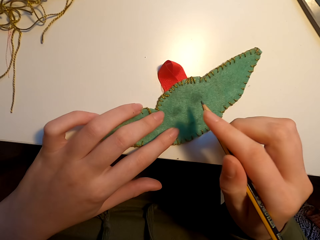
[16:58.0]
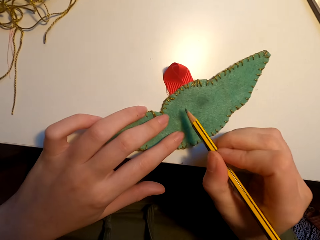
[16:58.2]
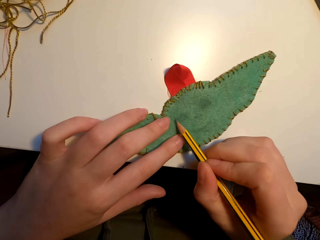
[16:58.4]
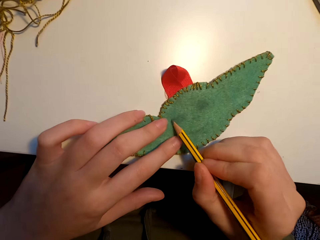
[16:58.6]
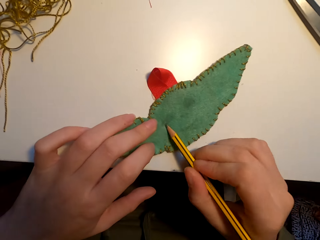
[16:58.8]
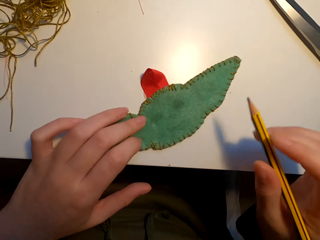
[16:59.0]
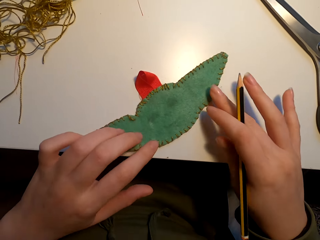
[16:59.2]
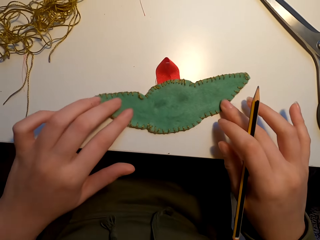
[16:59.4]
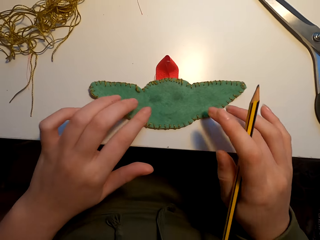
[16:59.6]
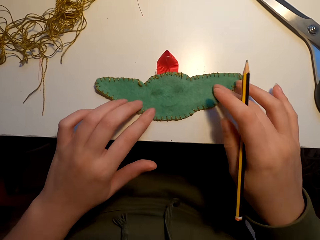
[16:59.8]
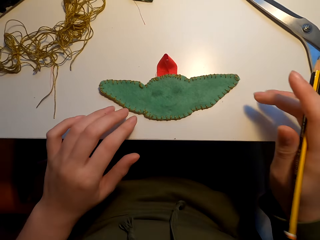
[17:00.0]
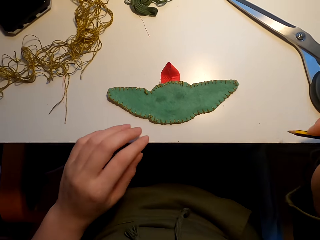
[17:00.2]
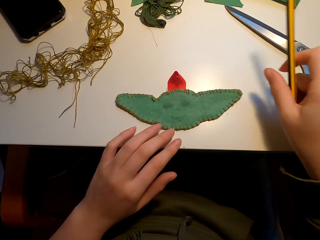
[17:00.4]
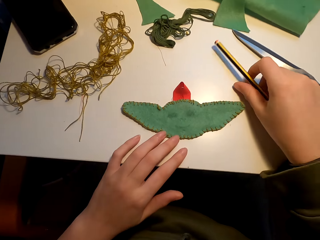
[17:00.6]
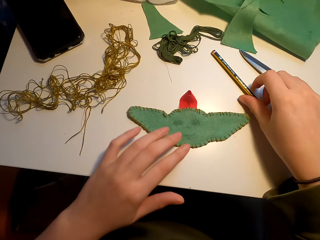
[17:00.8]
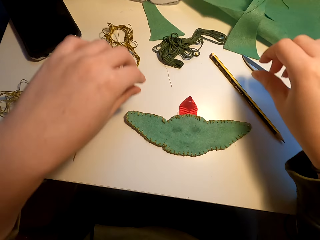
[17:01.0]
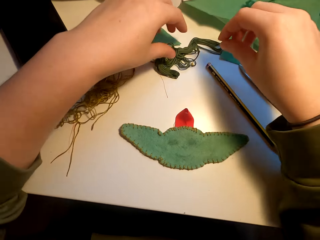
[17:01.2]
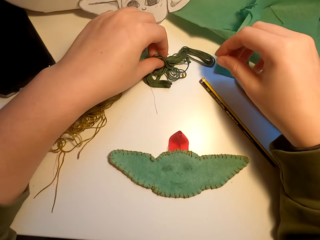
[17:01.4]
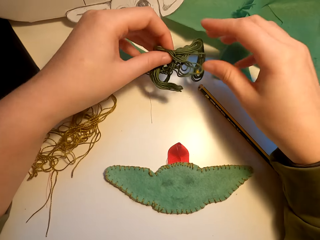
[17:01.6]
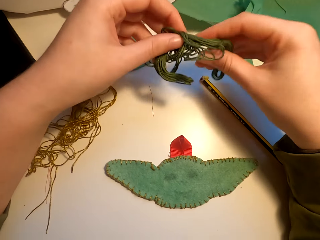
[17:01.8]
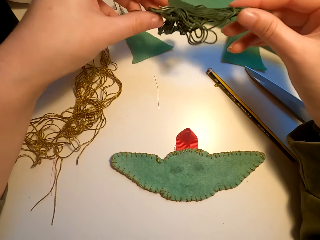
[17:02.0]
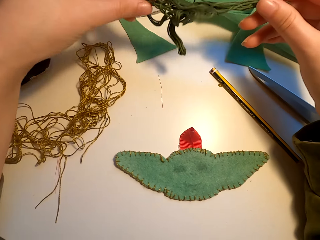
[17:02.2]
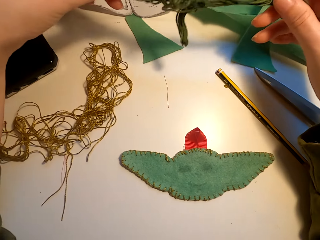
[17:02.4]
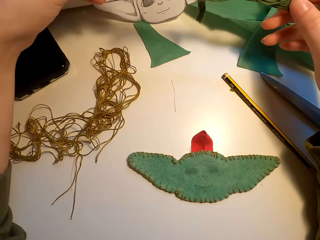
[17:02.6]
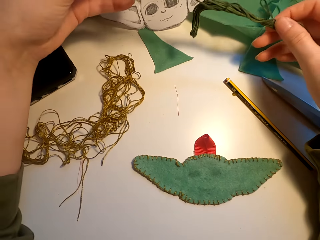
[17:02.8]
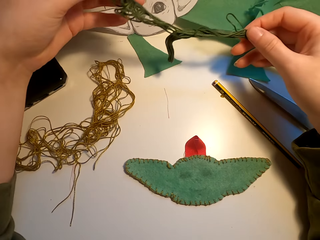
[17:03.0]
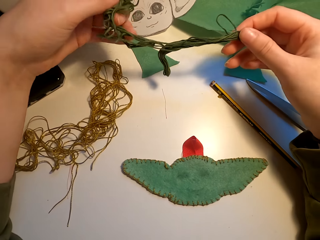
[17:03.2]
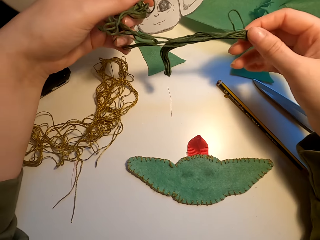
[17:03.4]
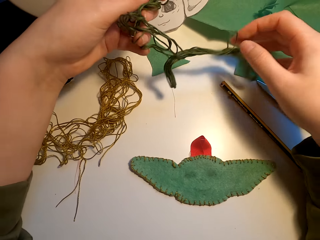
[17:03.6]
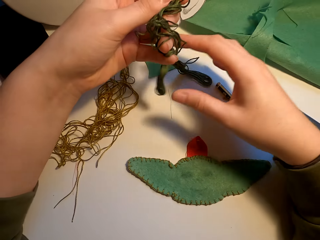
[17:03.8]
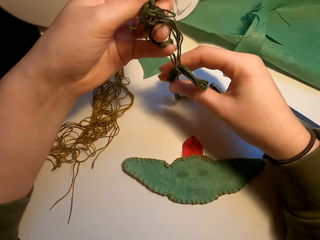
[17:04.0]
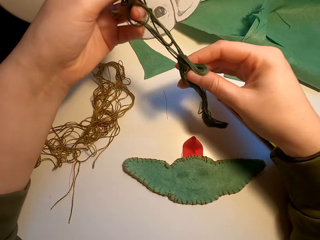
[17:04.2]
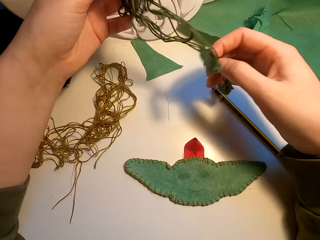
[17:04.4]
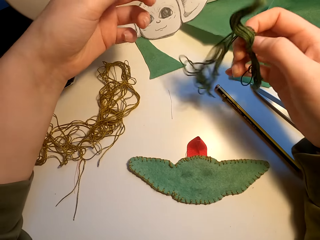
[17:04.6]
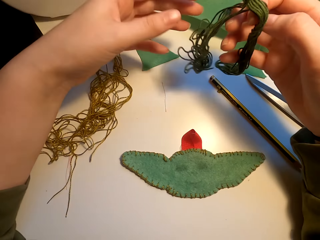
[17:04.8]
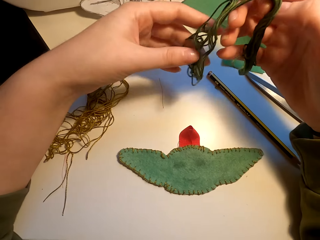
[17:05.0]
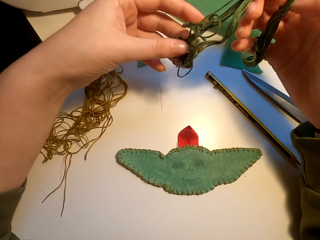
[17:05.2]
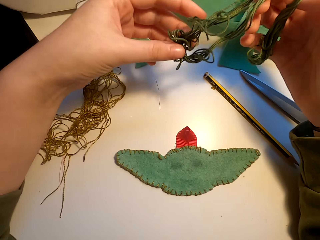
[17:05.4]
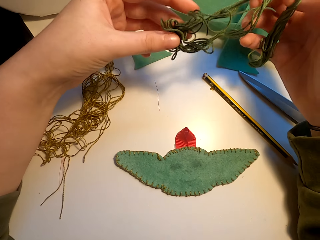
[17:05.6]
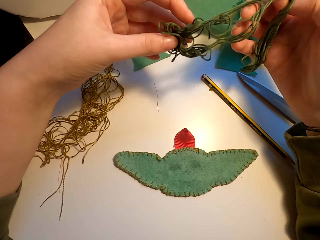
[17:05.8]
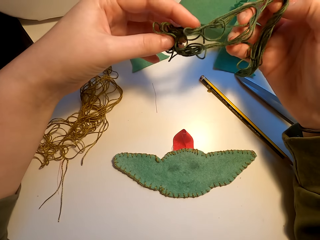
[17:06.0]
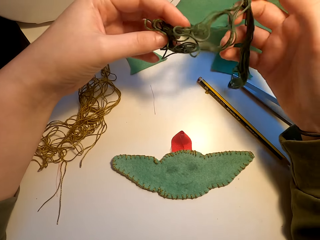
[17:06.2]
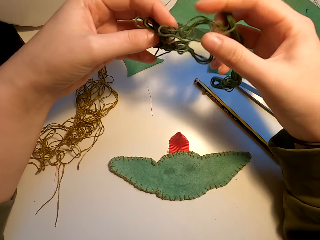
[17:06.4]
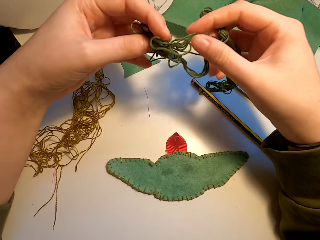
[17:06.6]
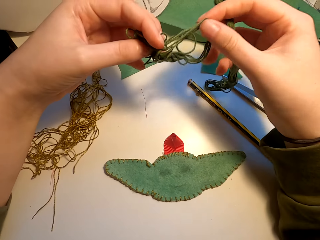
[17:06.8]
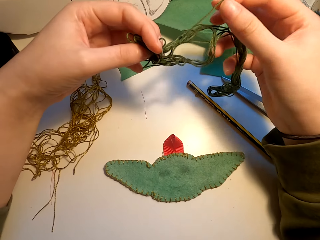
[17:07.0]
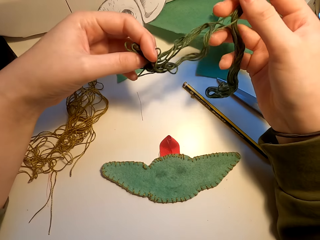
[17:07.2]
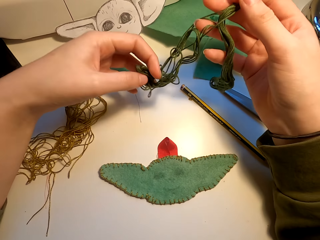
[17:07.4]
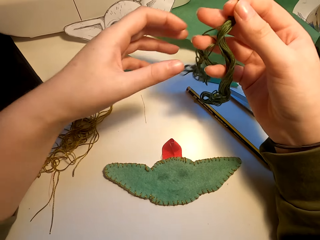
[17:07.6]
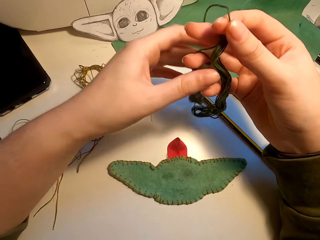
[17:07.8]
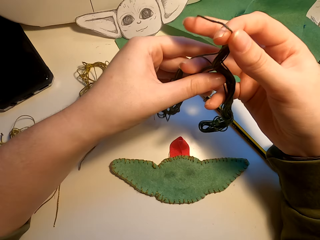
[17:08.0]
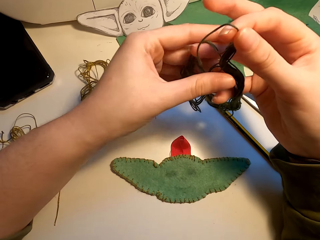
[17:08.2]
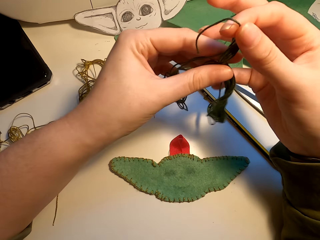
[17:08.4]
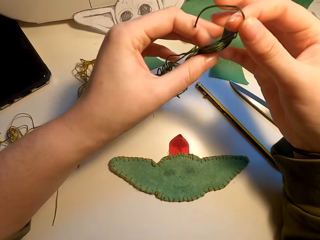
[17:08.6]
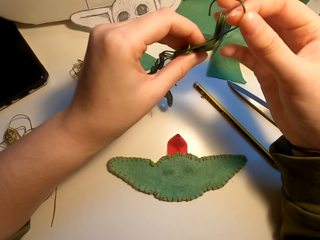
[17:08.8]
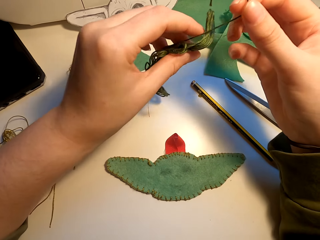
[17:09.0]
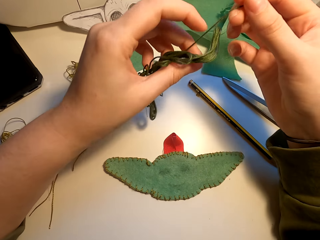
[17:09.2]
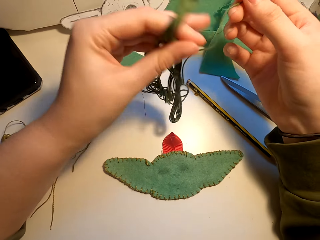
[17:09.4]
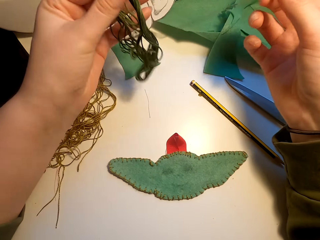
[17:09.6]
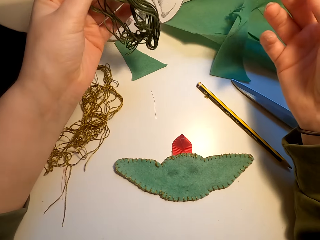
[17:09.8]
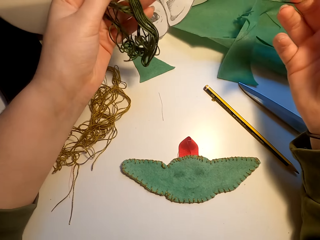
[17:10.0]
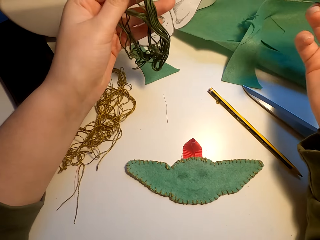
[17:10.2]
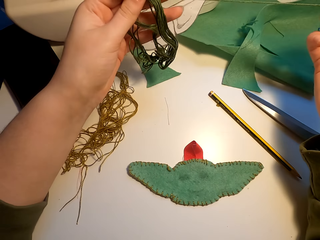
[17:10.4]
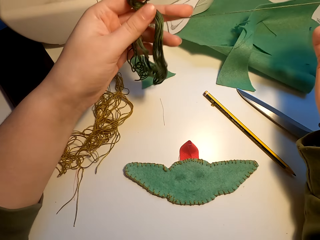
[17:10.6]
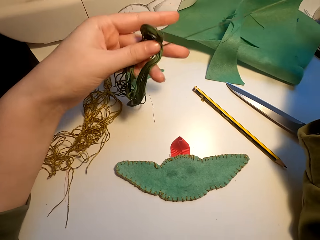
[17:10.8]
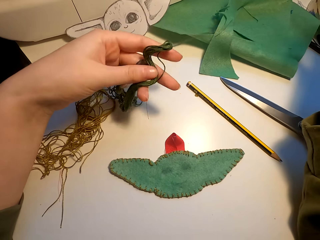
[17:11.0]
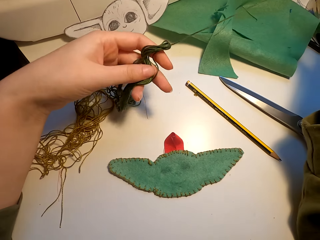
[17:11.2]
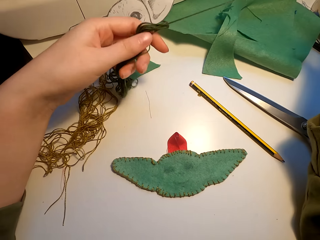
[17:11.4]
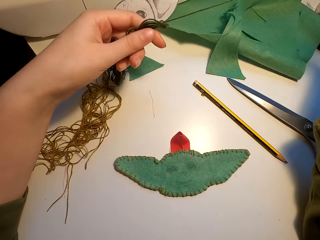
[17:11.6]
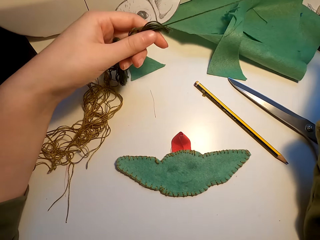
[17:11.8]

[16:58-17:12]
The camera wearer aligns the fabric. They mark the fabric. They move the fabric on the table. They place the pencil on the table. They take the yarn or thread on the table. They straighten the thread. They align the thread with both hands. They straighten the yarn.

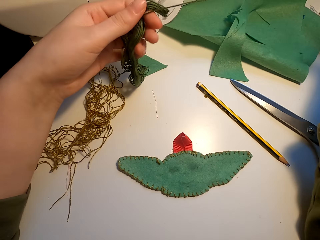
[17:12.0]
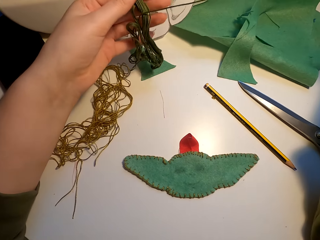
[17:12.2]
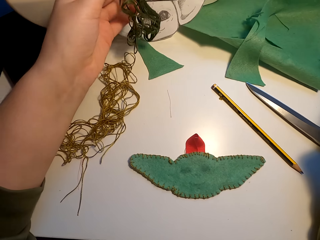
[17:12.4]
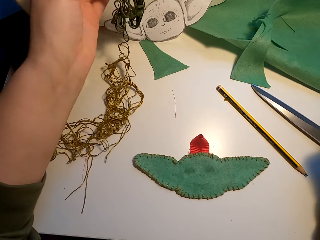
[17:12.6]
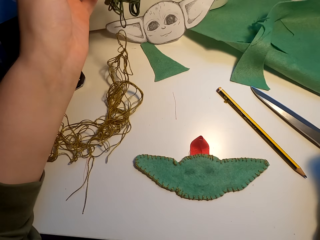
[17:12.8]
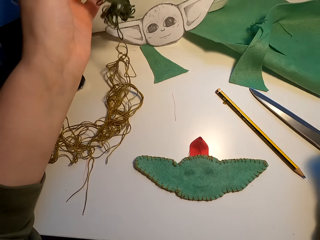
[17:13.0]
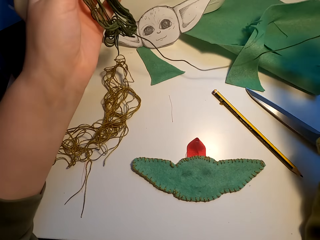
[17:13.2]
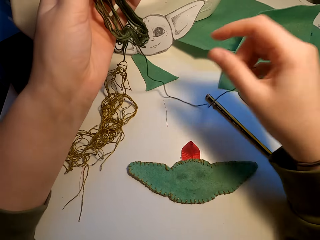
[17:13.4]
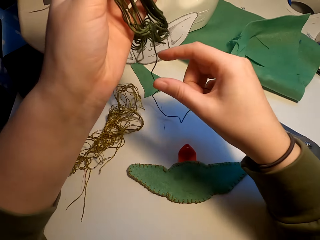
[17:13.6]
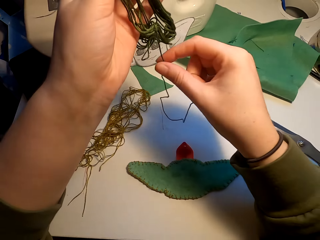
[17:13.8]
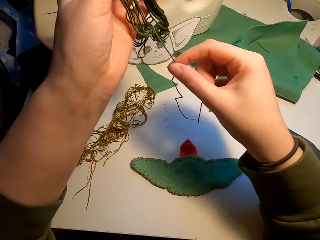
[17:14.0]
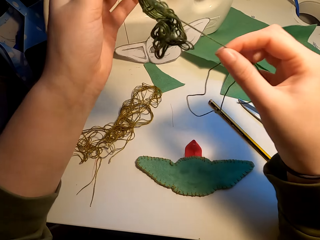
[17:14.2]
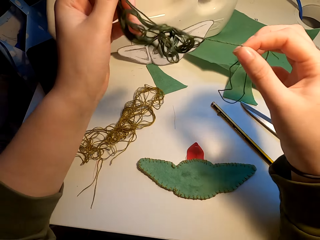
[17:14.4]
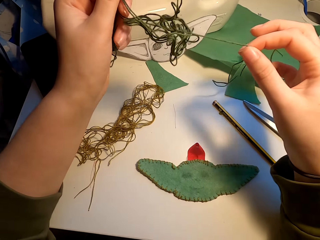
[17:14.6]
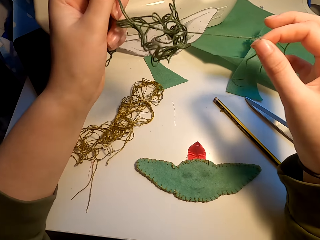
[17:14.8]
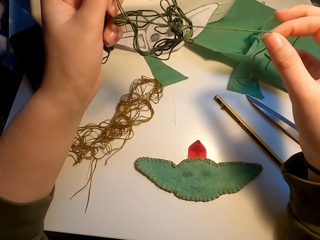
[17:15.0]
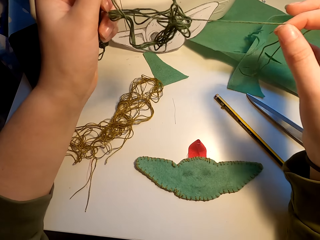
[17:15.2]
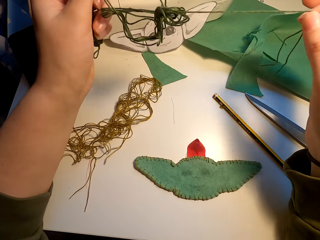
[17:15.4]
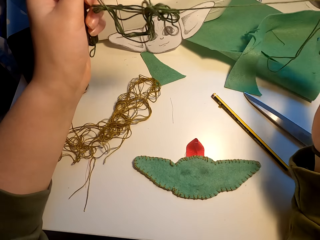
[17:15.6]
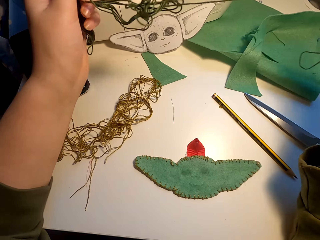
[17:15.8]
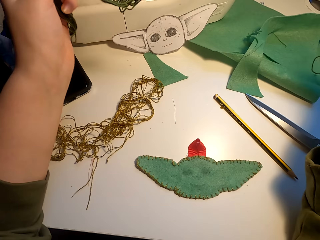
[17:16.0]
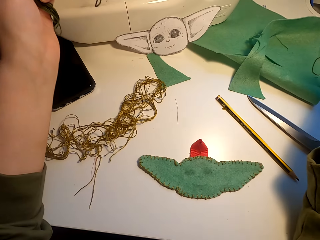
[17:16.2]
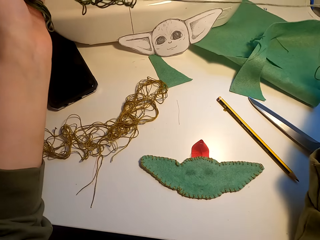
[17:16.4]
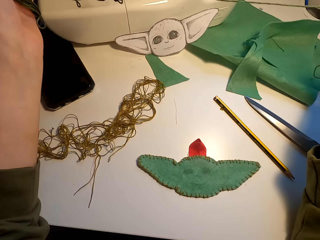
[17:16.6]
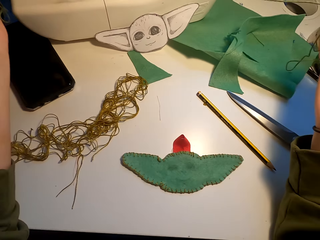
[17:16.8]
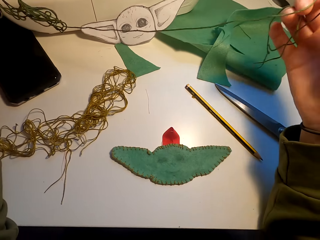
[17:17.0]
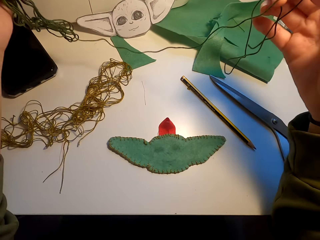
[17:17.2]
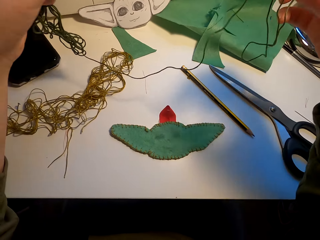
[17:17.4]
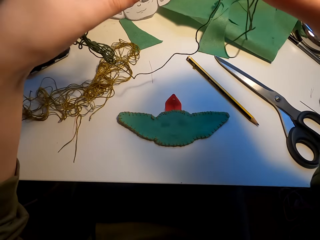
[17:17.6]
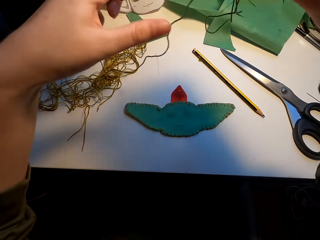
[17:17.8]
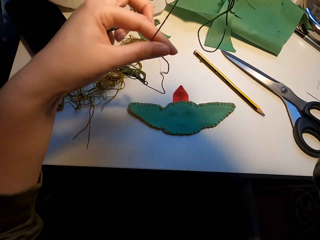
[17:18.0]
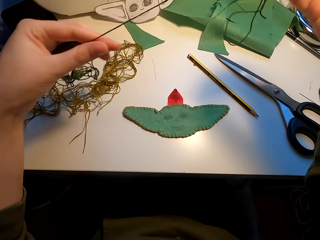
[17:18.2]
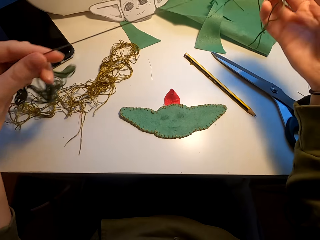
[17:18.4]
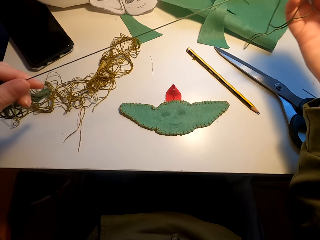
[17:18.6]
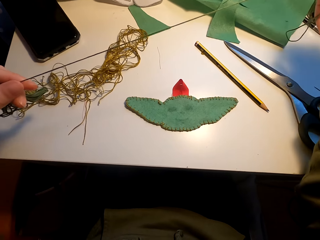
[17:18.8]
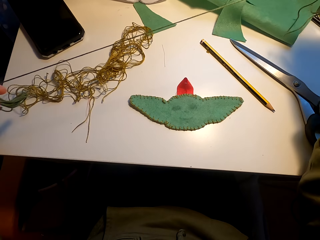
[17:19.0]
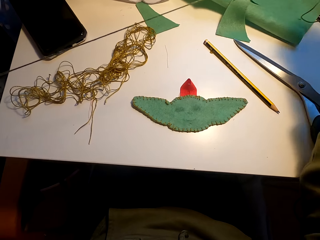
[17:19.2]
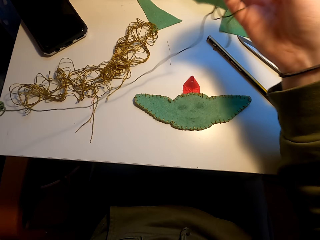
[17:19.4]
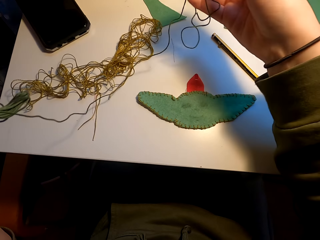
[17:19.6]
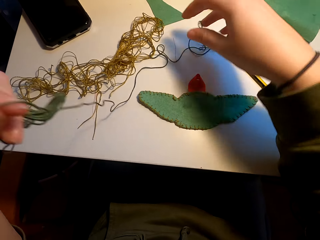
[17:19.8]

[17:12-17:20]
The camera wearer straightens the thread with both hands.
